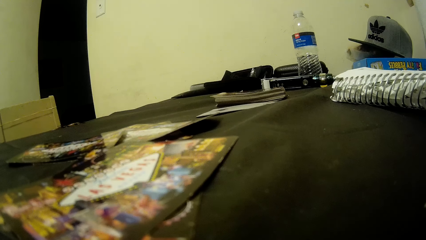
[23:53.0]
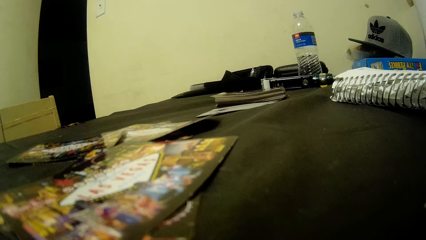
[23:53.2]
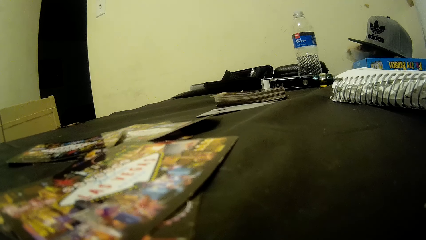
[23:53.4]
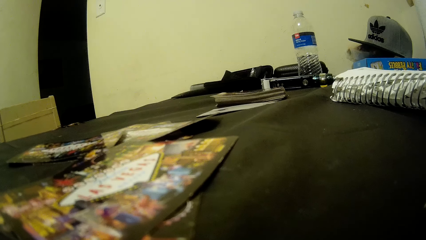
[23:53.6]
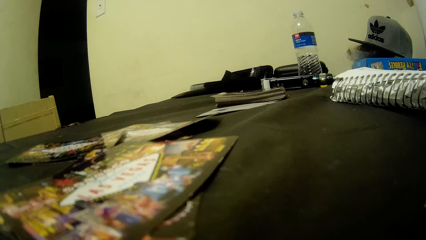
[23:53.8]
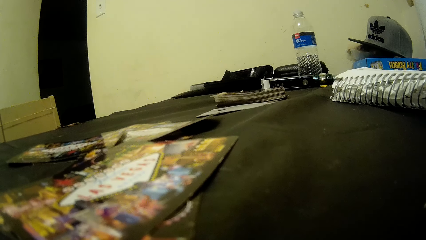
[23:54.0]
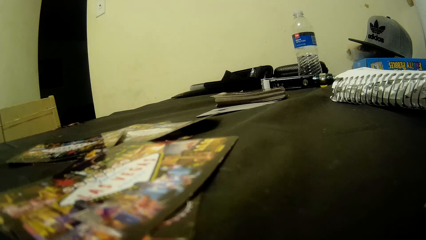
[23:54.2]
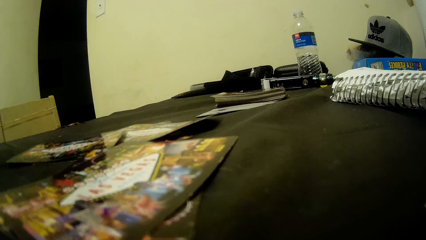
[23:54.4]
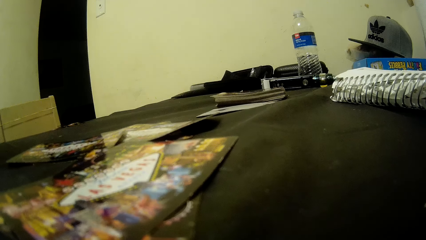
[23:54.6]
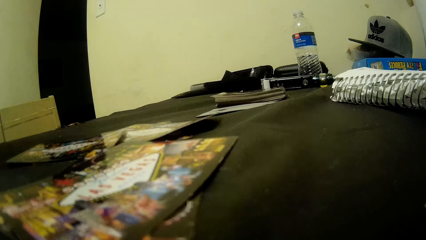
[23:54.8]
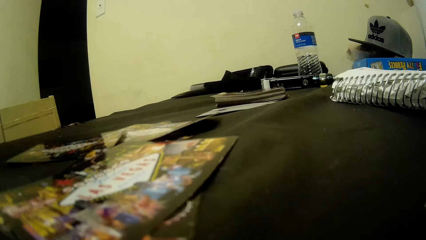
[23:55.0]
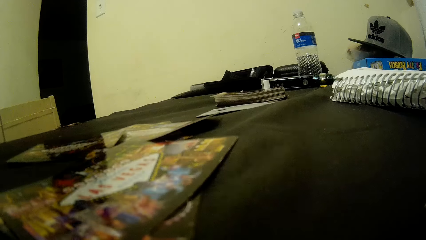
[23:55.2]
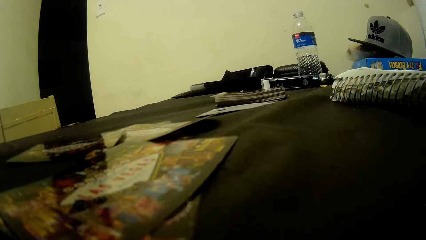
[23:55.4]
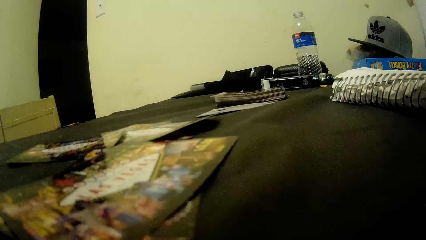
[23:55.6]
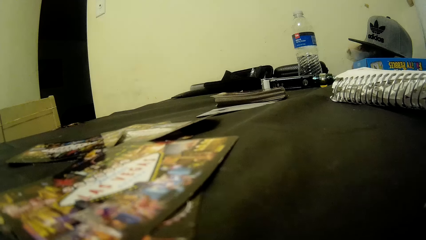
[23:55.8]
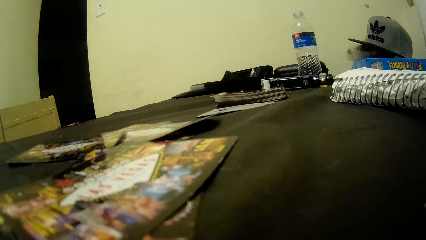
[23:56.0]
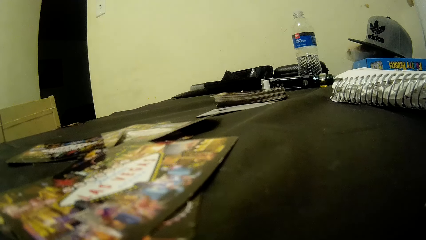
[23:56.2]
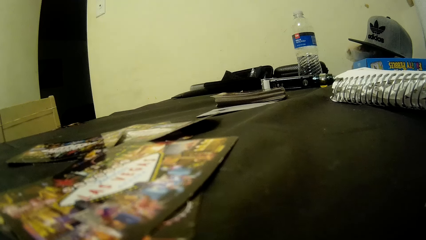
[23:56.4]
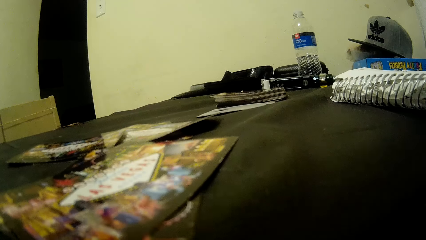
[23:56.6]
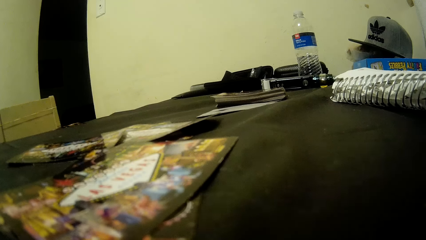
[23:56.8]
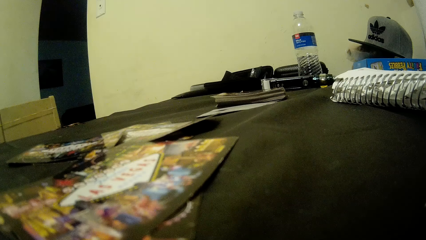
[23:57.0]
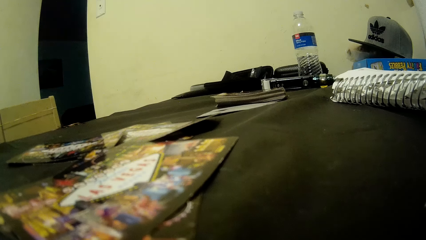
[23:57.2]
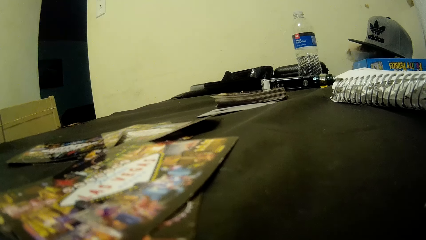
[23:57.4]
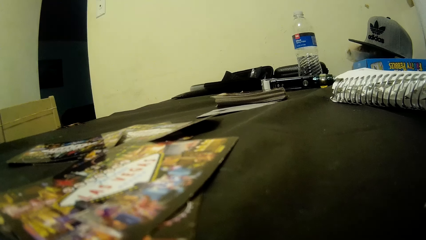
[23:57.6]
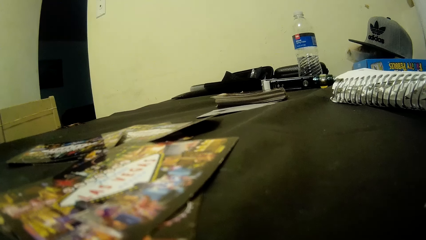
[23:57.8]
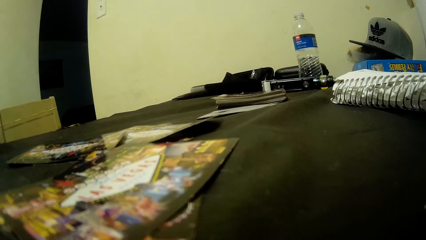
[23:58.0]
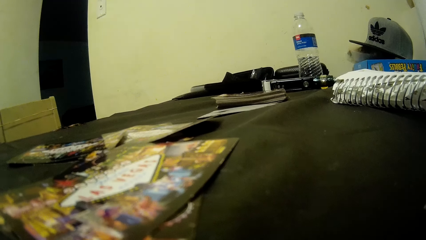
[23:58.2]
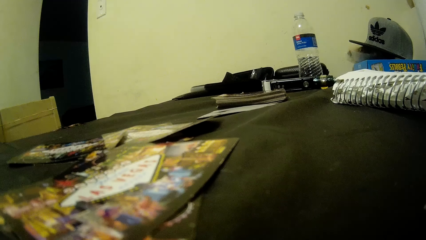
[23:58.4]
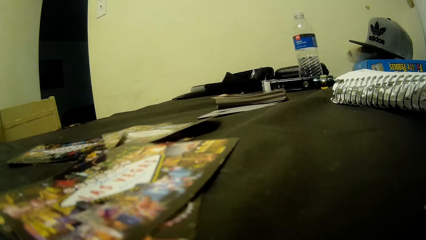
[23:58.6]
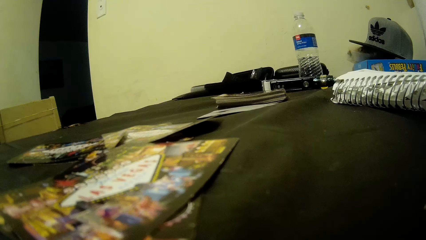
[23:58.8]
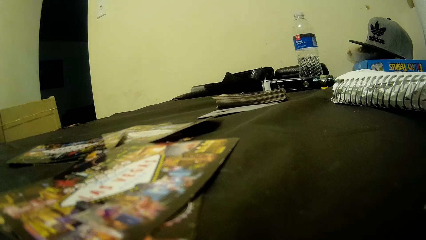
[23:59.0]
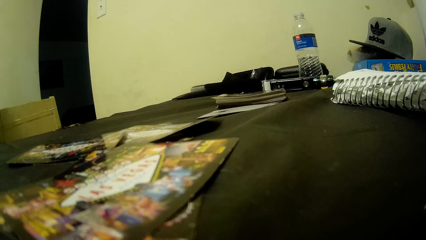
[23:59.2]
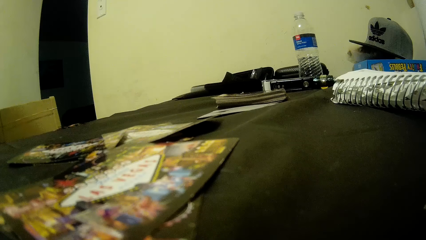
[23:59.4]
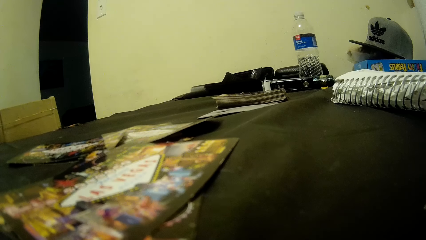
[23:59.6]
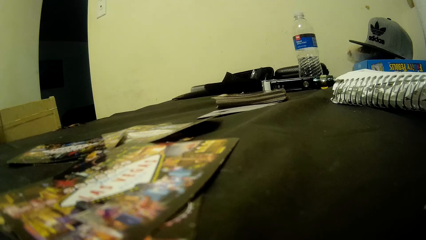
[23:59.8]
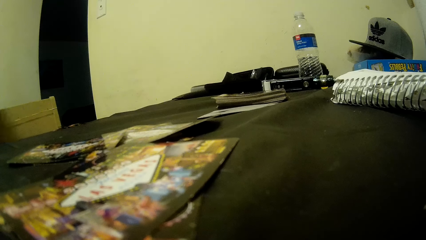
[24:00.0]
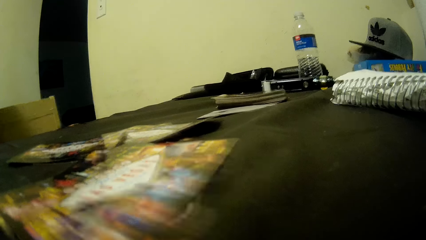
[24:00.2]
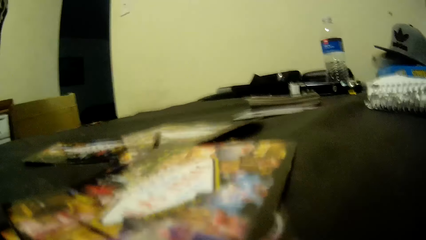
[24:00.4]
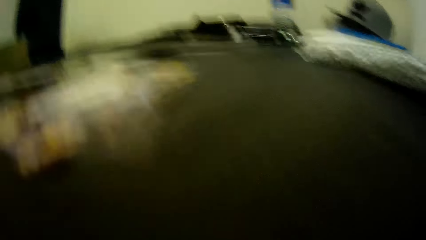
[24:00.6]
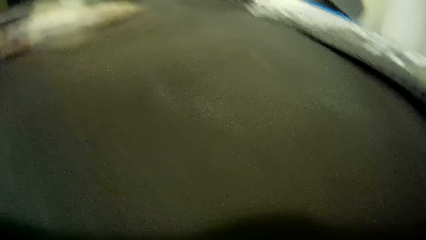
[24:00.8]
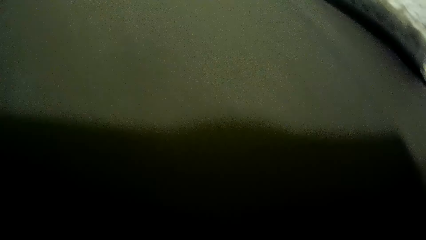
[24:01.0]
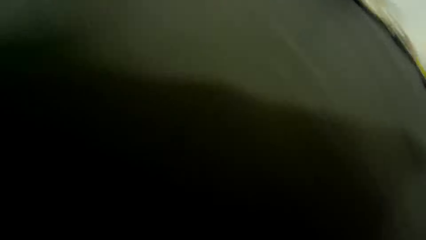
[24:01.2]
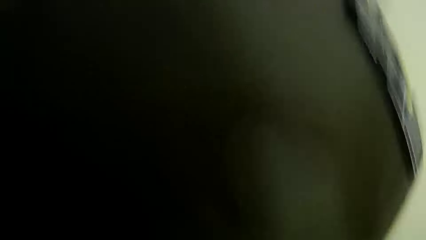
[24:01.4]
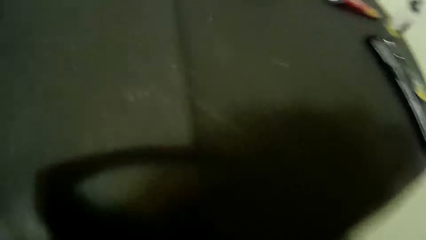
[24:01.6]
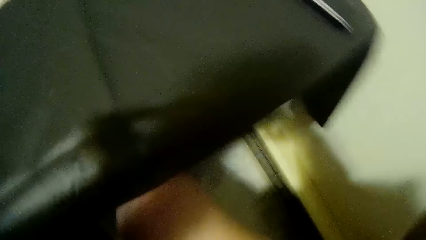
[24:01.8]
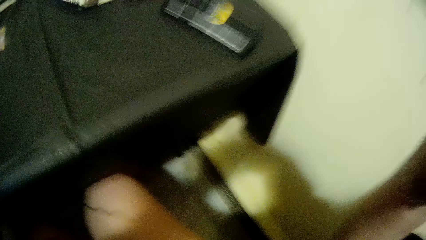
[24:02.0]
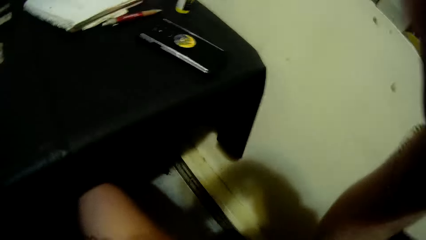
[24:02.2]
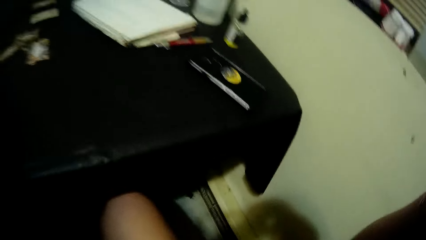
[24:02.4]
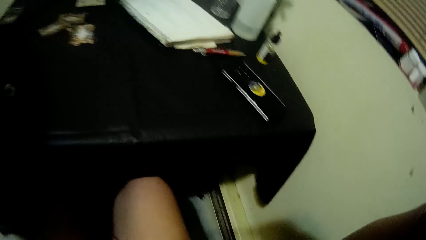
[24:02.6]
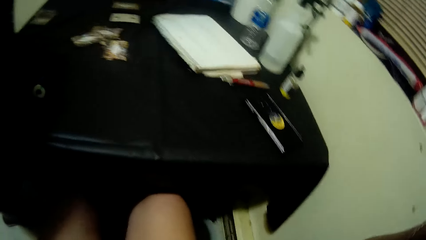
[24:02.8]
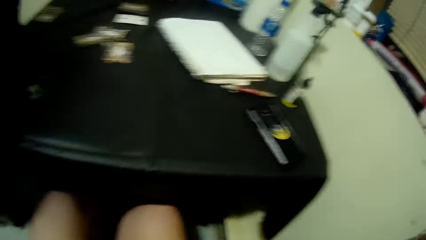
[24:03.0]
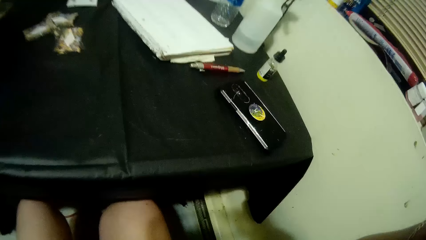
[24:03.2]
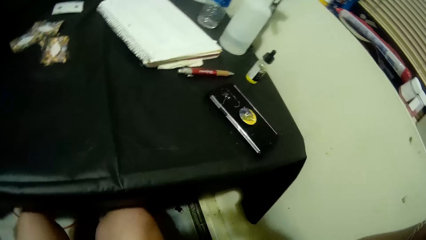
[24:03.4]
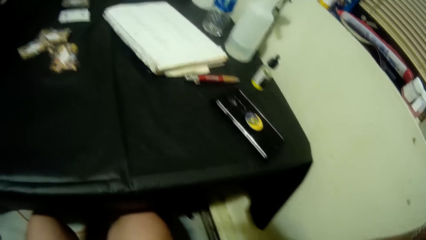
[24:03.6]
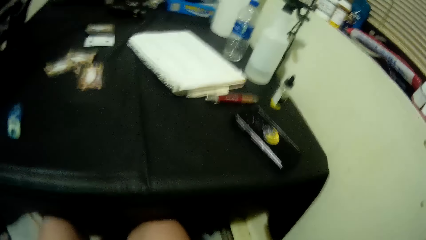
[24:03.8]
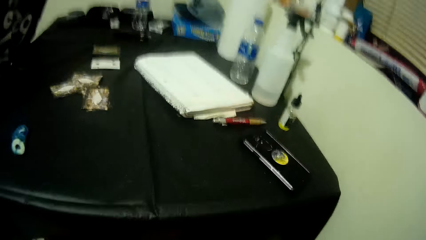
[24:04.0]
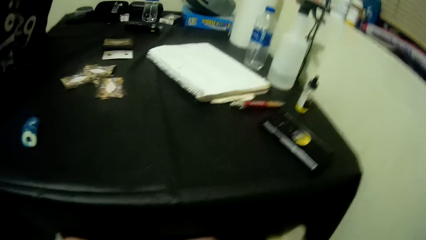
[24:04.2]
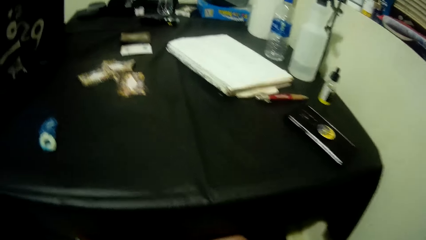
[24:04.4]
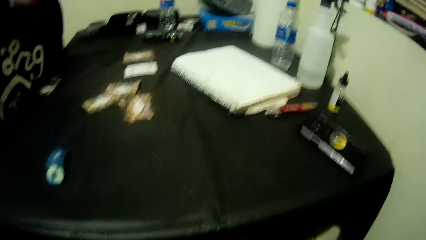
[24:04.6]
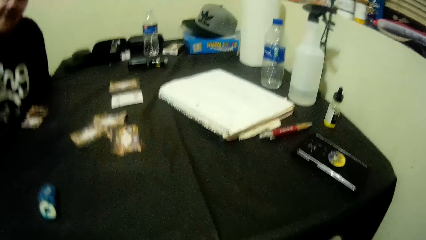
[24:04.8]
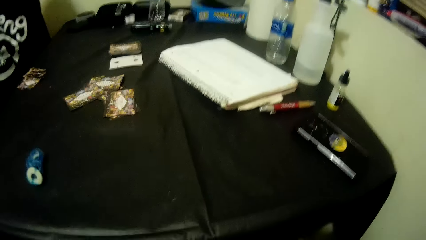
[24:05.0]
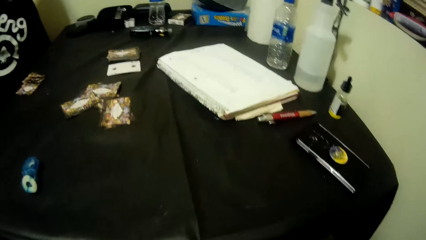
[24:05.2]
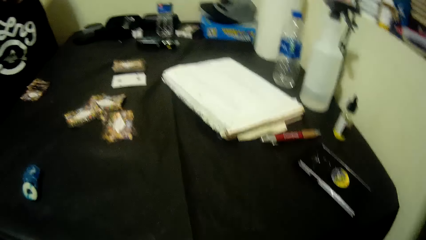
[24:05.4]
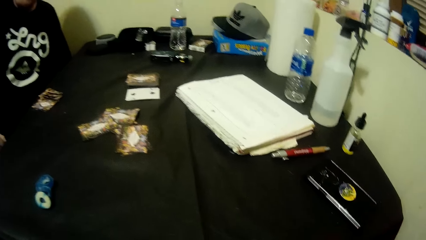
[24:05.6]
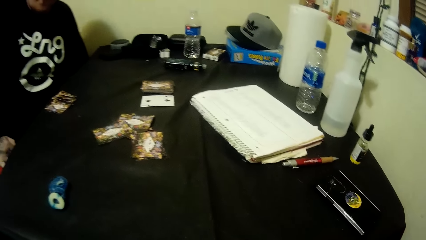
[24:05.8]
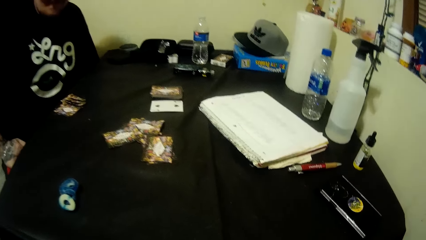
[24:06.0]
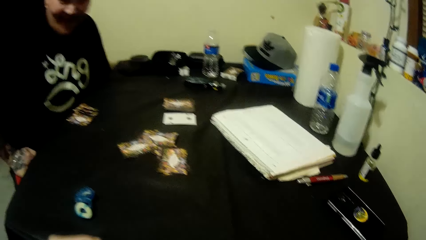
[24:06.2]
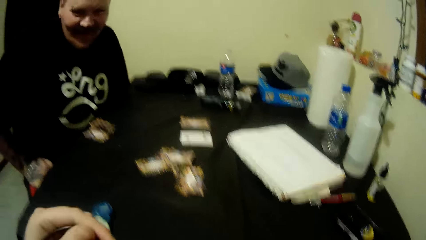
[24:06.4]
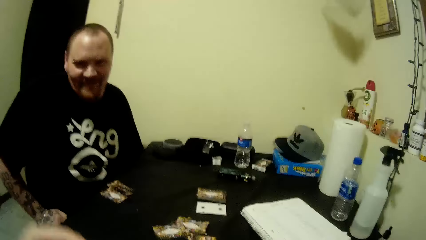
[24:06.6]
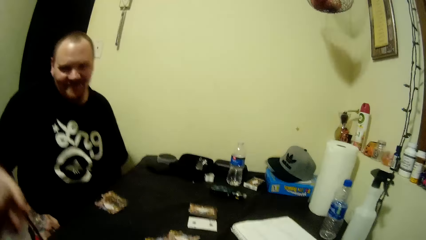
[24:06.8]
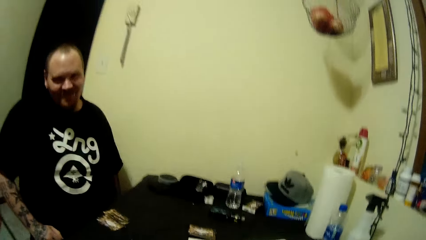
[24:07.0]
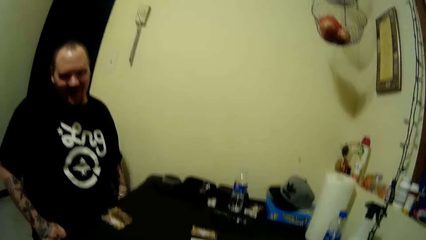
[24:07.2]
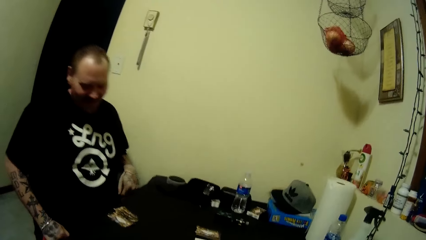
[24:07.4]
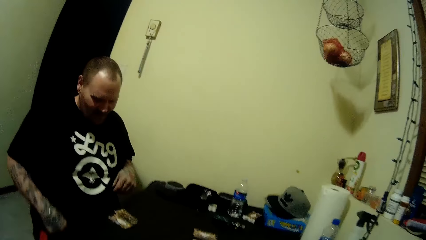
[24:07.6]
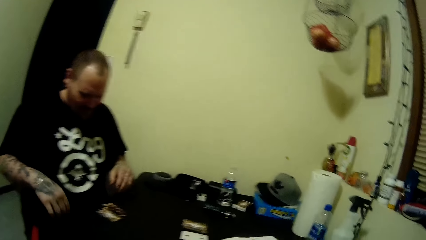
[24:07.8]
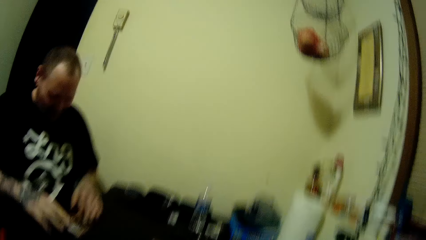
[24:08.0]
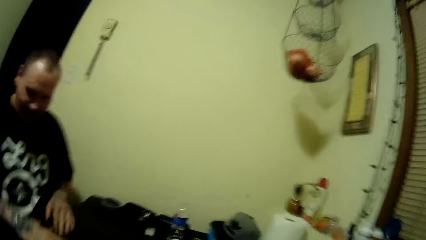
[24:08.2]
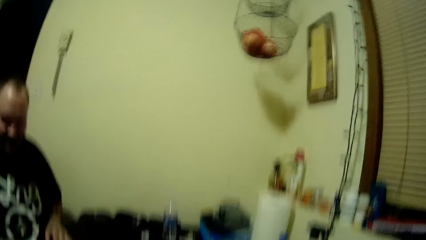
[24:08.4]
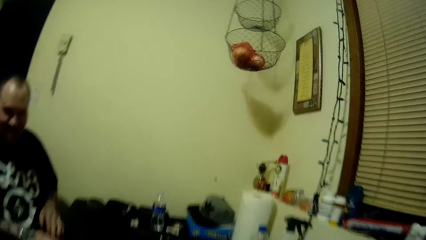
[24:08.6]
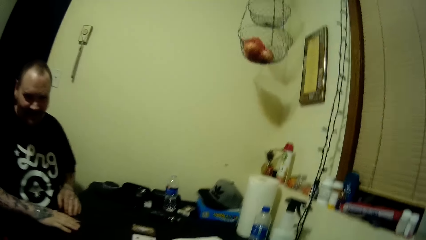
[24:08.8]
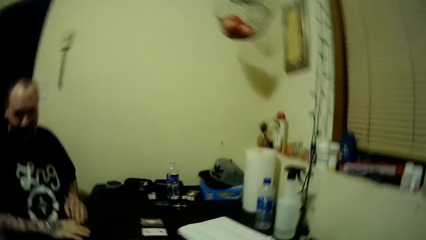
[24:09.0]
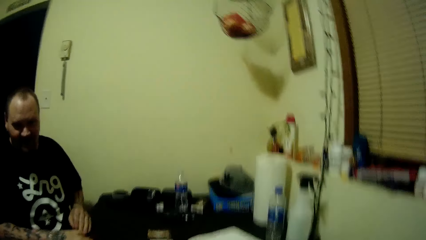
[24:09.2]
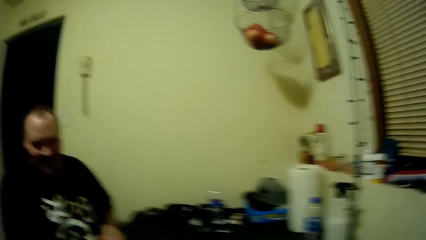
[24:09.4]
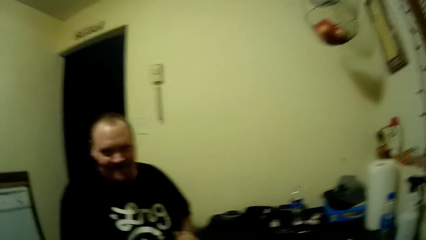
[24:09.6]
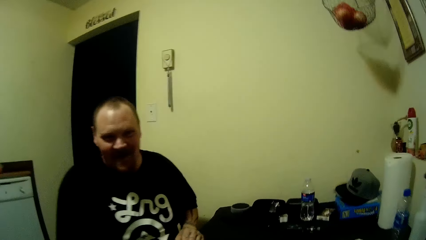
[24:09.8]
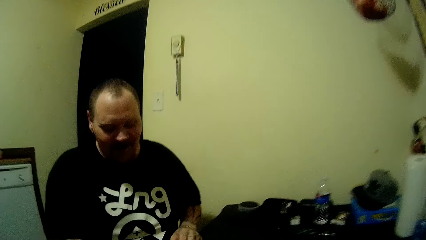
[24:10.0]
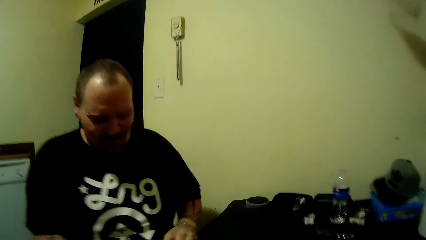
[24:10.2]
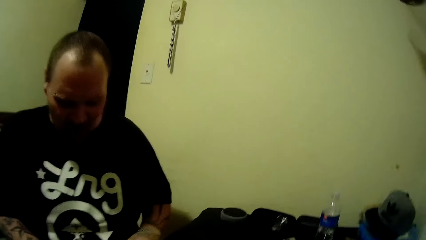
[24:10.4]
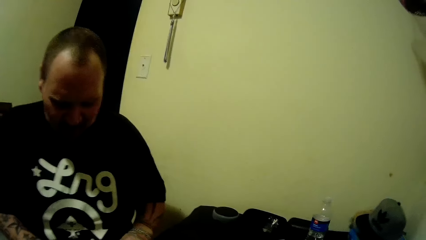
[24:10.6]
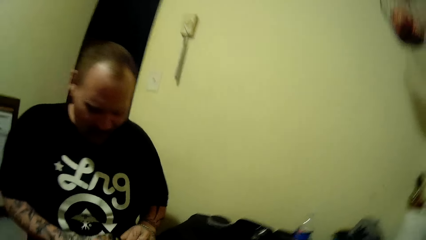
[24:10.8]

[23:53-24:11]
A man talks to the camera wearer. The camera wearer talks to the man. They pick up the camera from the table. They pull the camera. The man sits on the chair. The man talks to the camera wearer. The camera wearer talks to the man.
